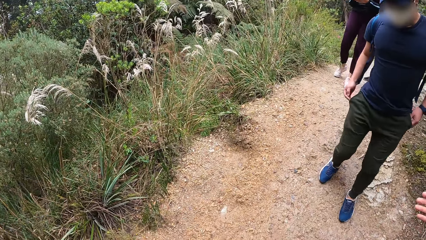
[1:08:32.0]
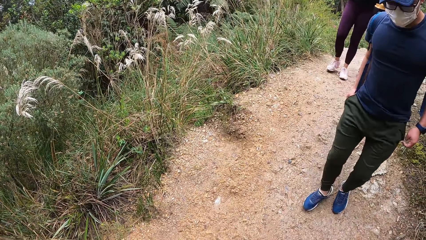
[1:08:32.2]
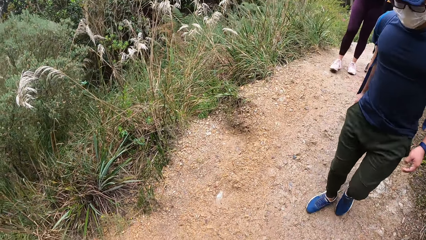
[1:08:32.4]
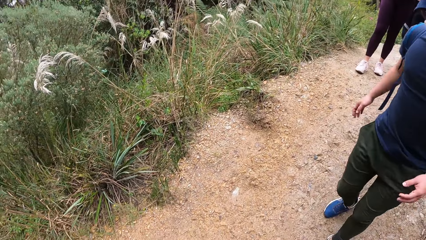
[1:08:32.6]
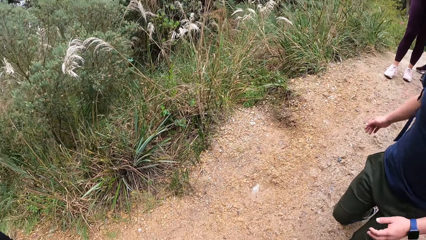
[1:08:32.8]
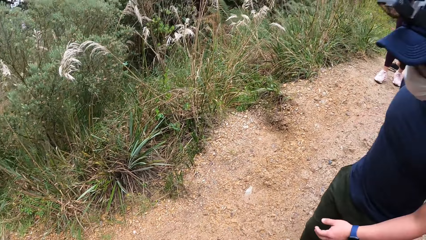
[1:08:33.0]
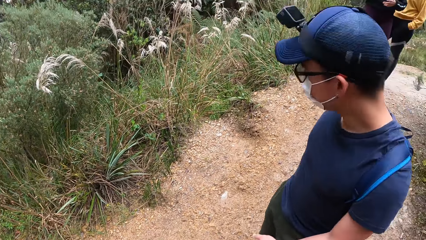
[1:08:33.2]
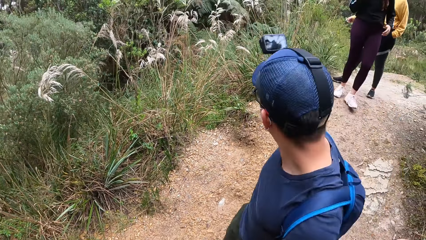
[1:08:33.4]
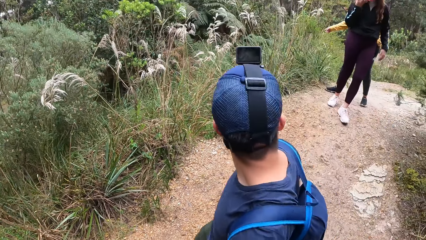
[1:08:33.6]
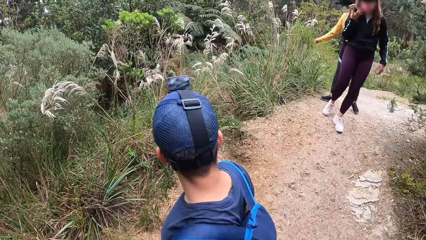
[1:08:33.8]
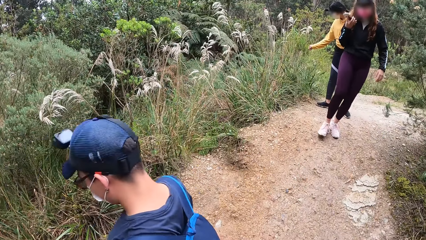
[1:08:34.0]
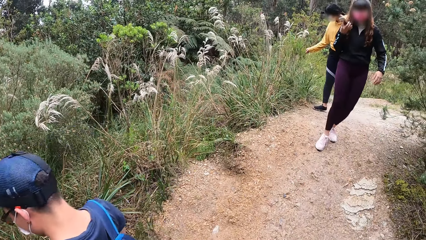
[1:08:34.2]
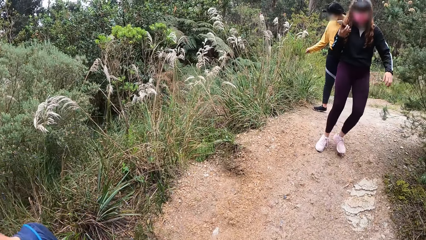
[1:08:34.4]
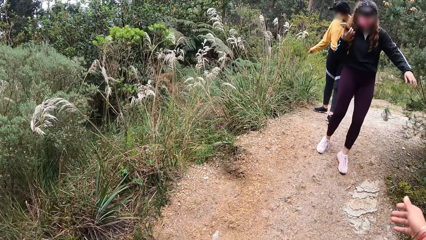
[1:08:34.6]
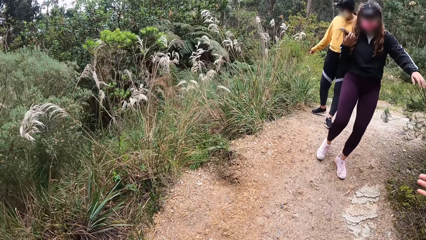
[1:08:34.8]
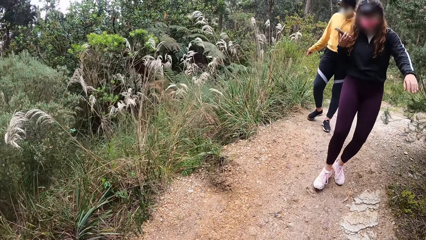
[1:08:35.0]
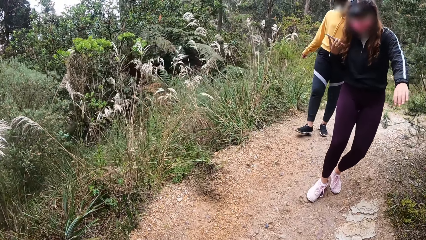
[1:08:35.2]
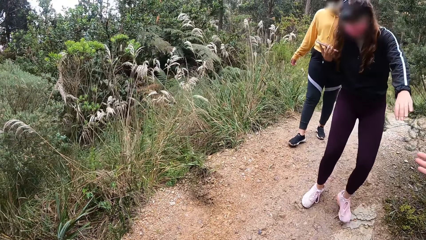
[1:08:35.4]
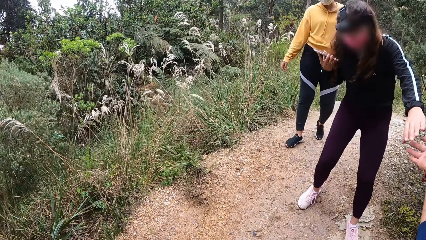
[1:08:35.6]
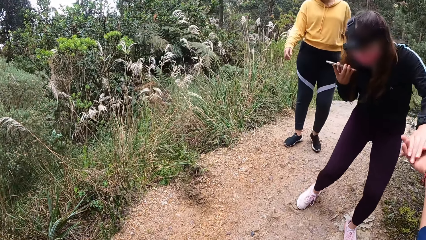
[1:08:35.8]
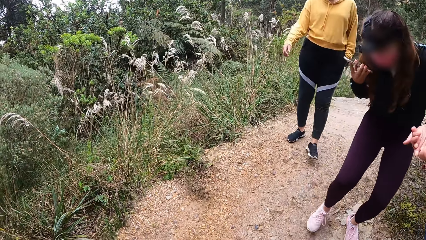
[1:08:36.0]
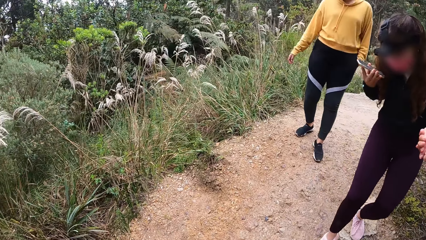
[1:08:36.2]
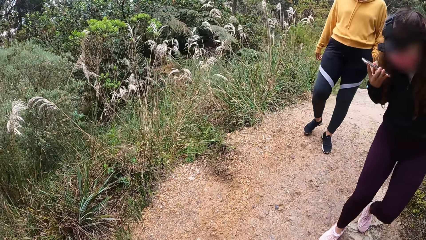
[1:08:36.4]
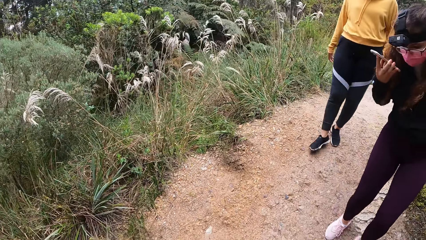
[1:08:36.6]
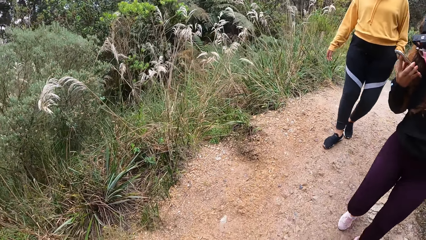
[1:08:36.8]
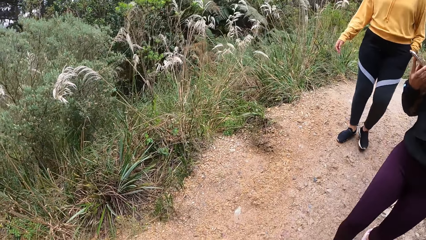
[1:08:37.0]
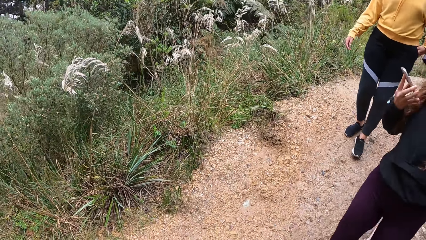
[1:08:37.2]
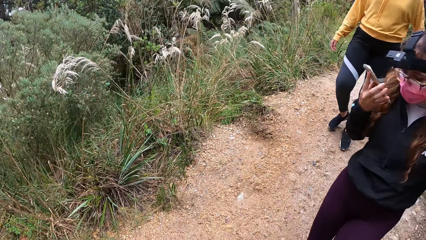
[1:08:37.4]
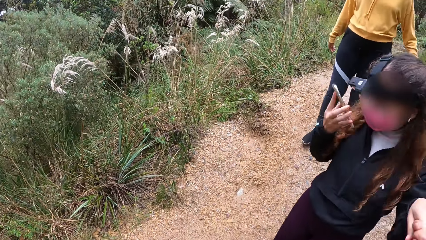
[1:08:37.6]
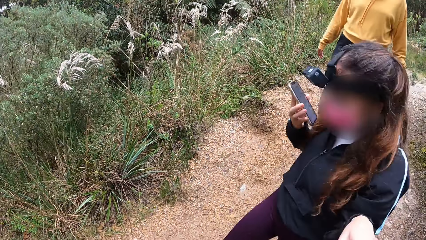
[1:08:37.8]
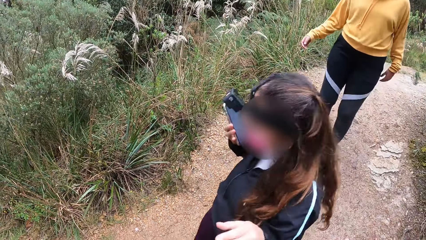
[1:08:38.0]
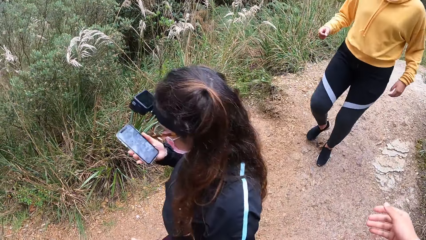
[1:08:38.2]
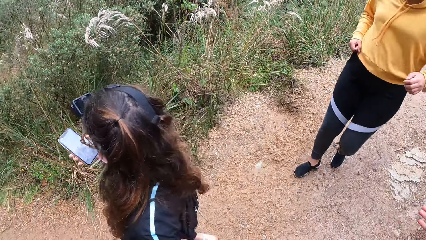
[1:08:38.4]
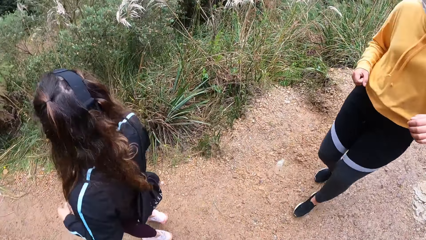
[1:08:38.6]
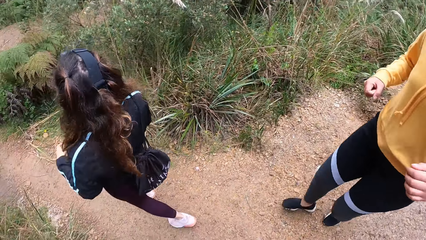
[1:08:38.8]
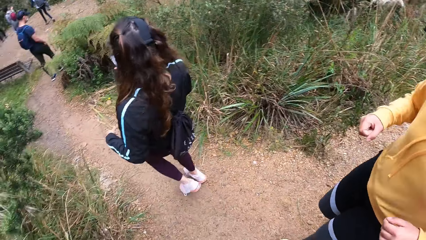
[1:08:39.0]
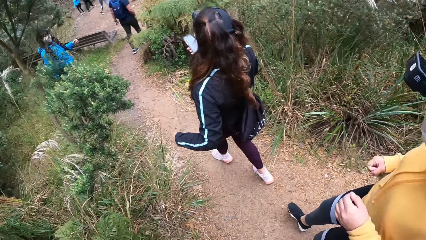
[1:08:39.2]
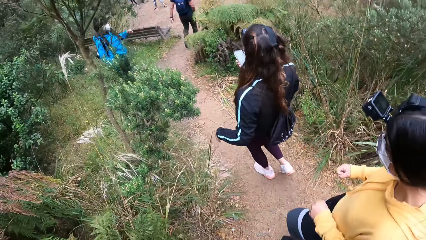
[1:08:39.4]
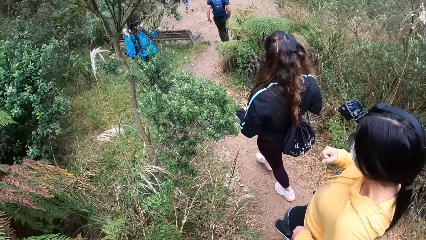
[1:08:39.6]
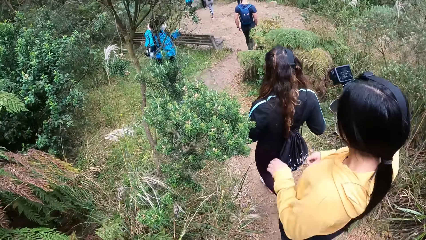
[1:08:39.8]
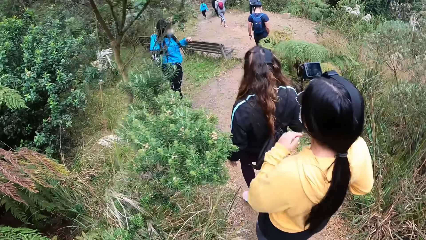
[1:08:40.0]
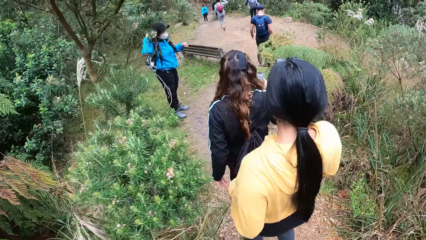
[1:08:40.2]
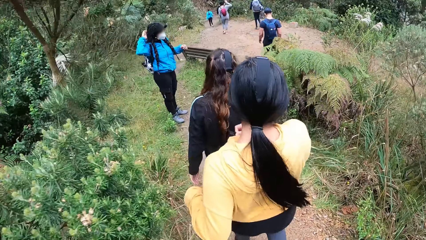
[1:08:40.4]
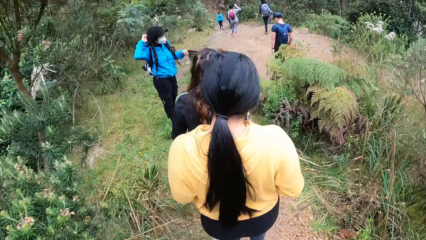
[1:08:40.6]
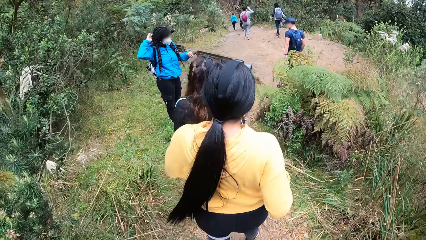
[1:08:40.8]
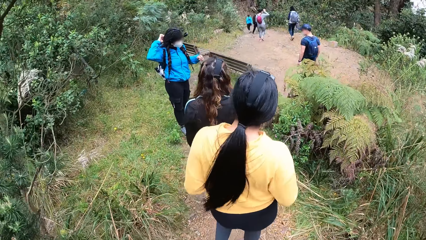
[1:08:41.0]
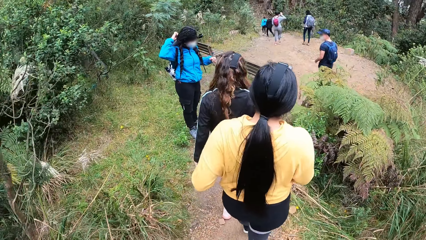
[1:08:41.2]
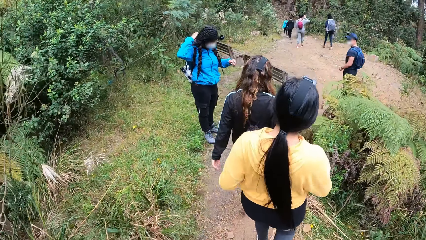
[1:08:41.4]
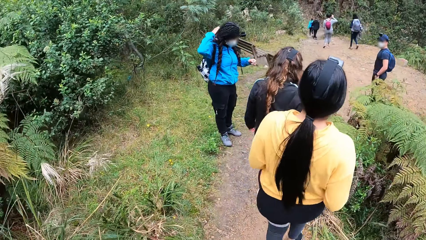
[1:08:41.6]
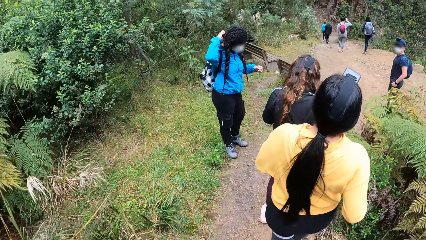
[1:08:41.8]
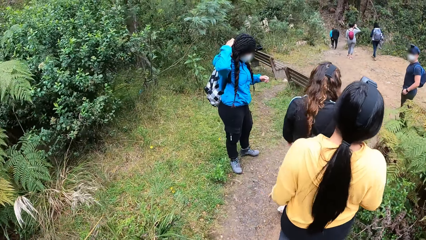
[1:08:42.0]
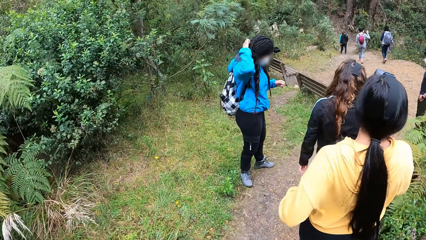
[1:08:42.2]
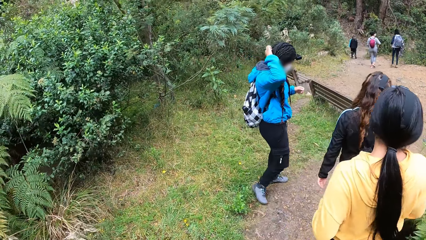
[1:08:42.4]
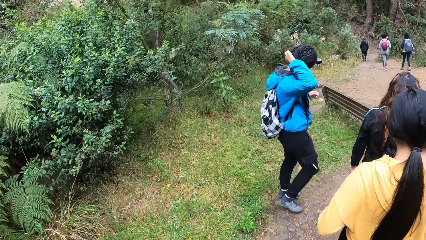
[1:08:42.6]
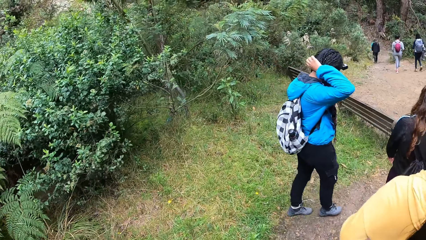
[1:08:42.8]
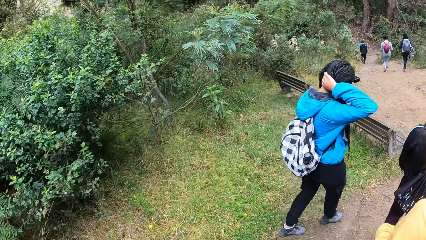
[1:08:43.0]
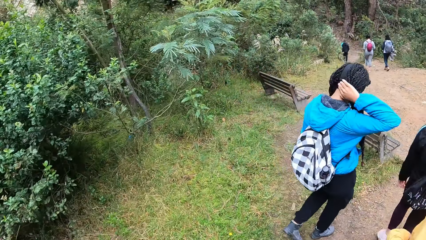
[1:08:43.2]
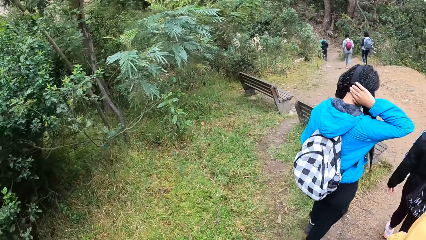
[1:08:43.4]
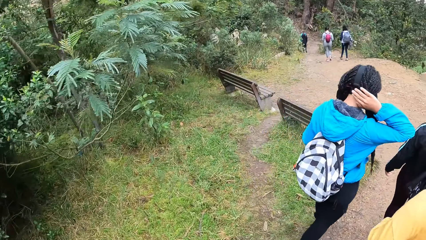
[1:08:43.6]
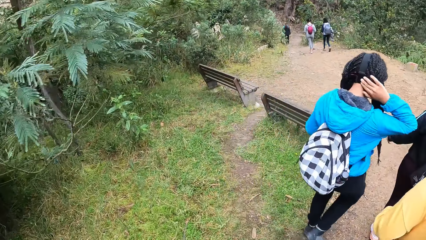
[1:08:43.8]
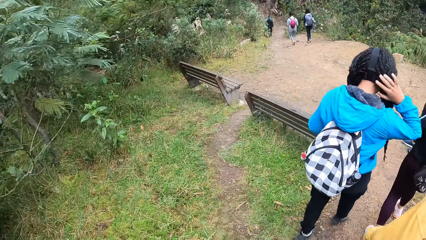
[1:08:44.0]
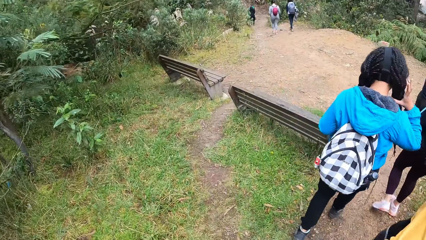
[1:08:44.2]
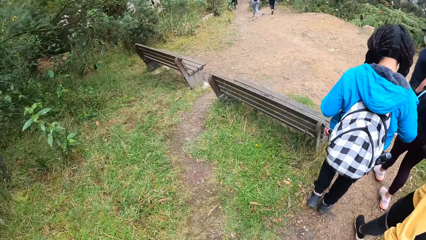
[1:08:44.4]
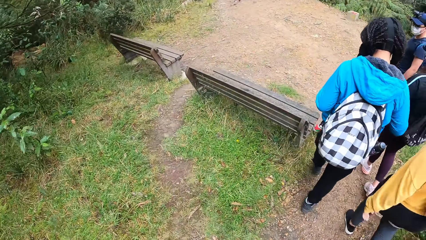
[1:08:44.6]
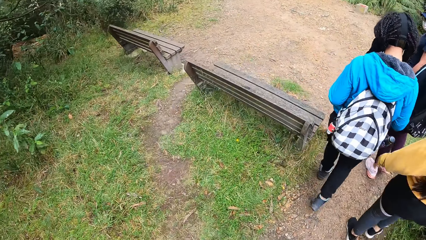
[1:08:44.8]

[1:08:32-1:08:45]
The camera wearer stretches his right hand to a man. He stretches his right hand to a woman. A female holds the camera wearer's hand. The camera wearer stretches his right hand to another woman. He hikes in the woods with the group of people along the path. Another woman scratches her head with her right hand.

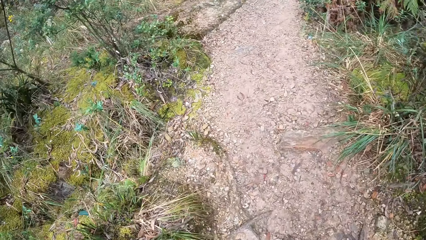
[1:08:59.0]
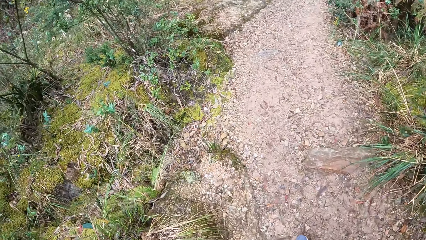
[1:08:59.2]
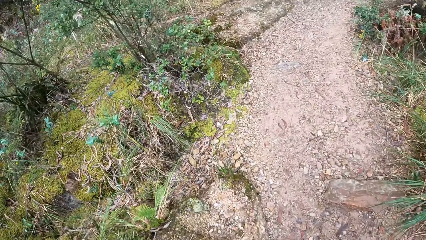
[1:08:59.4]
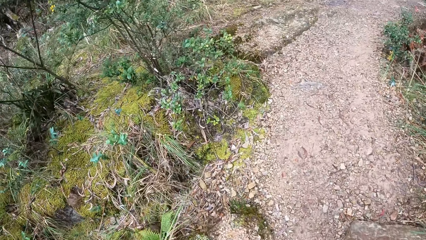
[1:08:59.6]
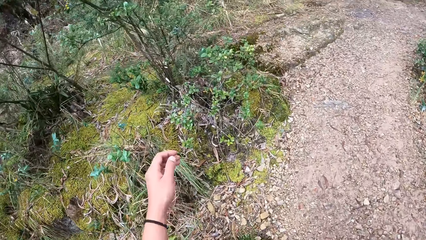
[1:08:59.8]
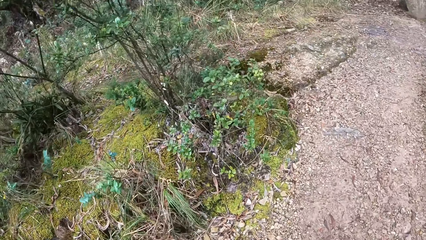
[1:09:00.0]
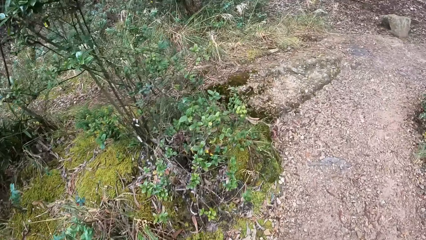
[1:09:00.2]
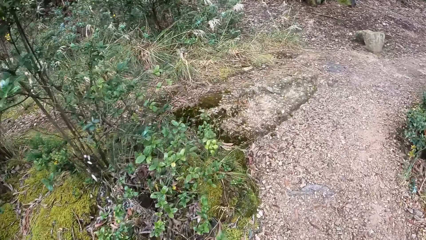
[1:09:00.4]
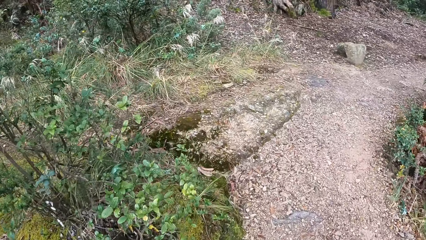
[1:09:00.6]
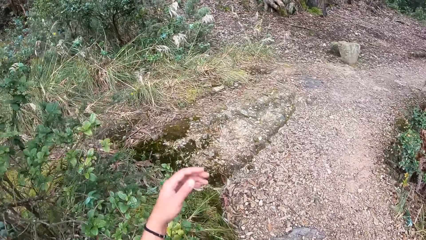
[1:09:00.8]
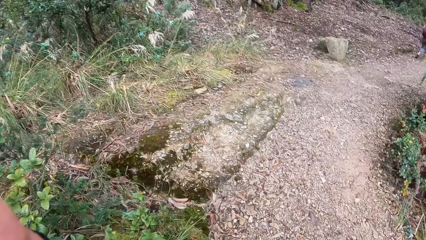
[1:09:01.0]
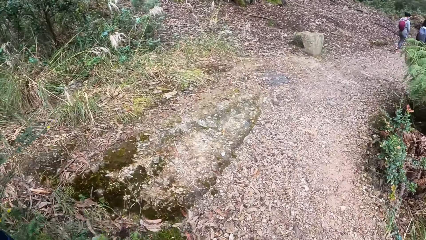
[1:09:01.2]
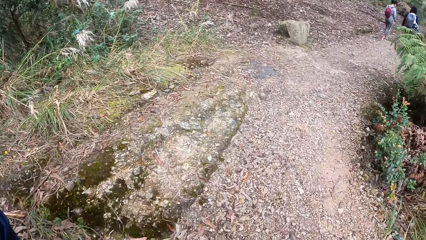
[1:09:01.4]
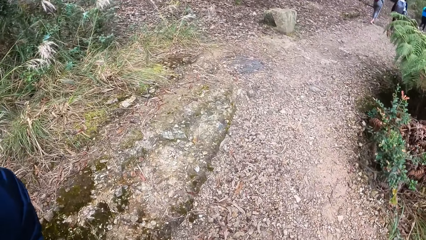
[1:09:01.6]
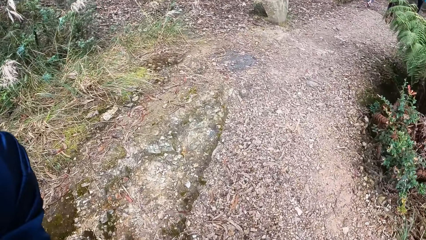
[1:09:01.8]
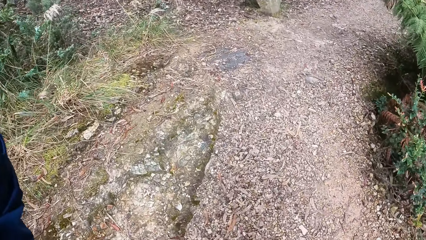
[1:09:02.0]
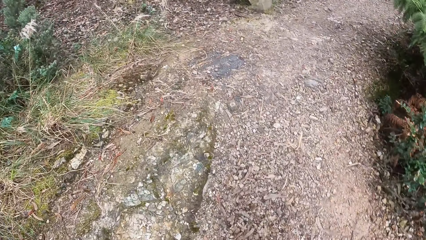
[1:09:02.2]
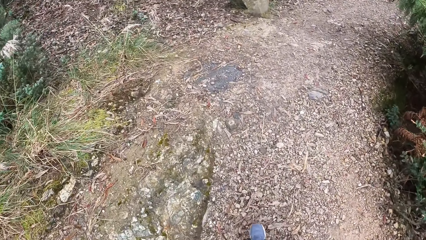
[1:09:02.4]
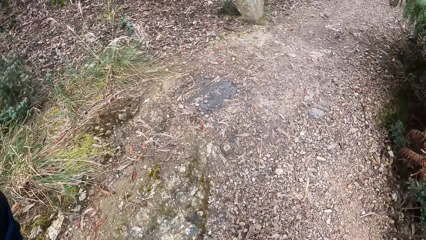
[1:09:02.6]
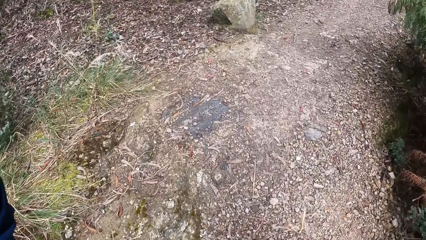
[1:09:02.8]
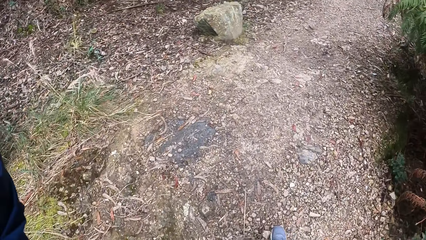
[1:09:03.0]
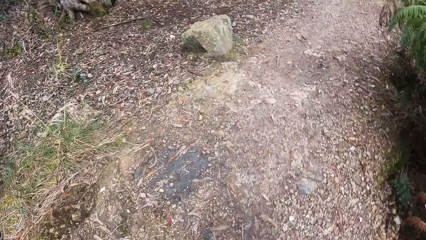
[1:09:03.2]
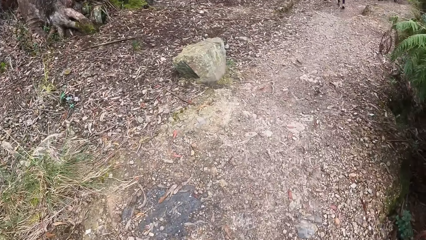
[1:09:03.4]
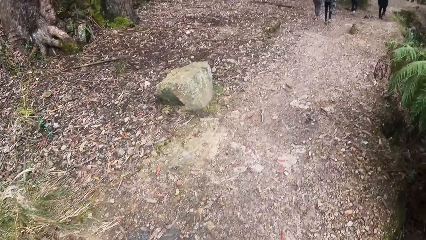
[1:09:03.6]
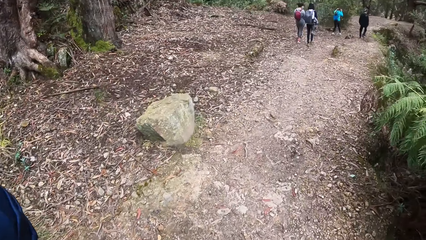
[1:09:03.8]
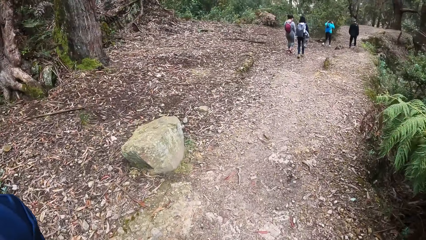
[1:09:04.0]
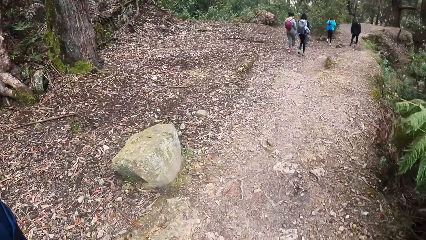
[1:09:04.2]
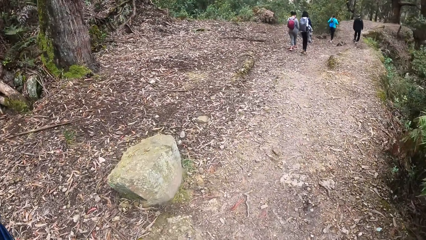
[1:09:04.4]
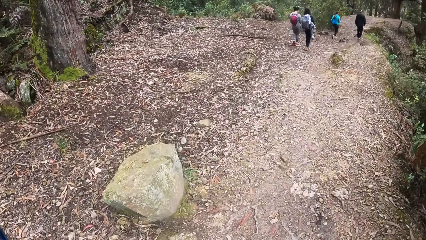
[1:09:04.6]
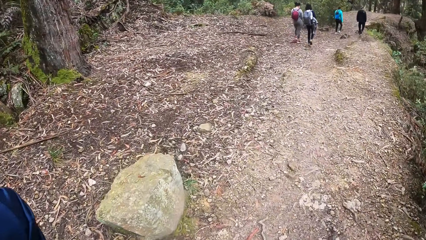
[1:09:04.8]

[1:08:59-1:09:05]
The camera wearer scratches his head with his left hand. He walks along the path.
